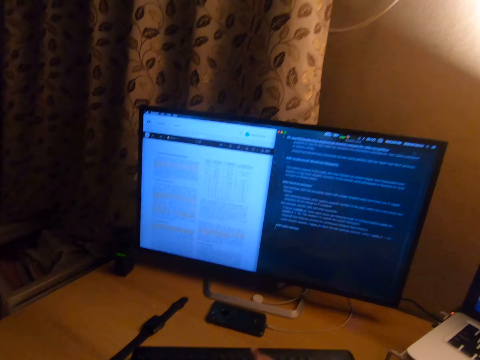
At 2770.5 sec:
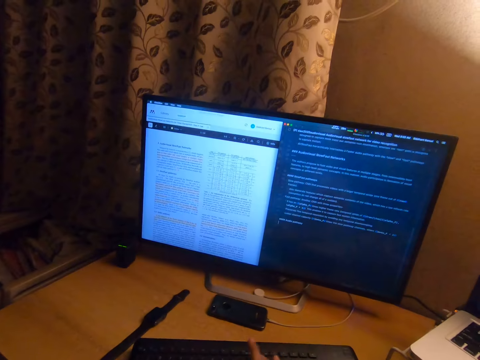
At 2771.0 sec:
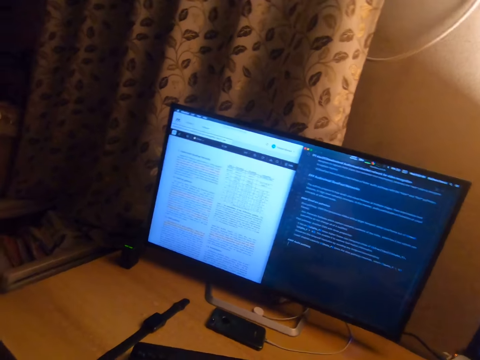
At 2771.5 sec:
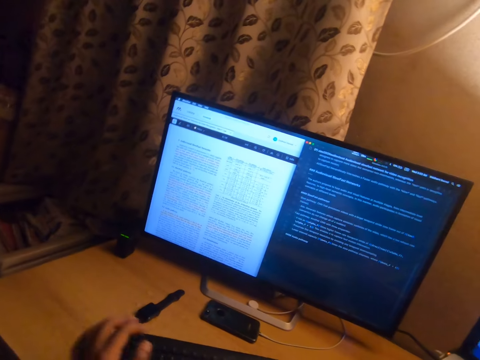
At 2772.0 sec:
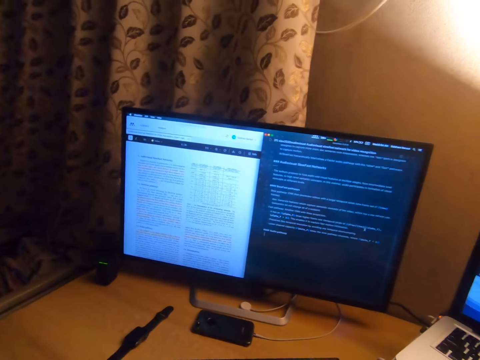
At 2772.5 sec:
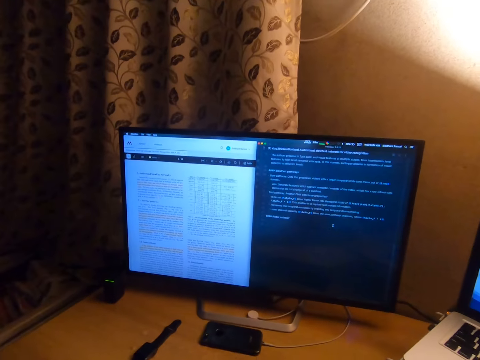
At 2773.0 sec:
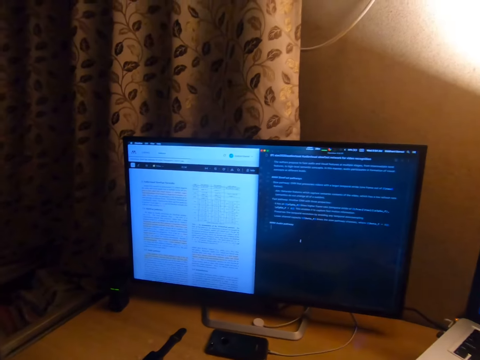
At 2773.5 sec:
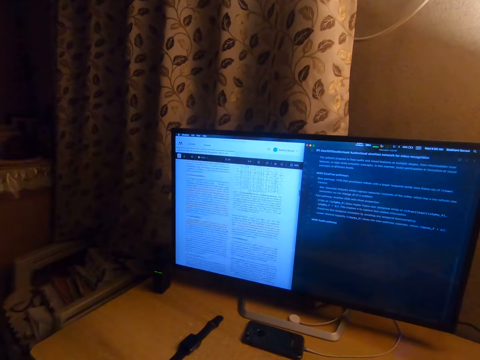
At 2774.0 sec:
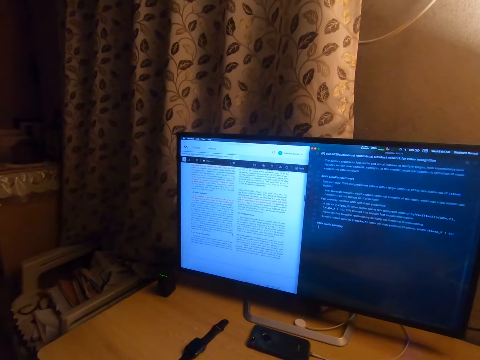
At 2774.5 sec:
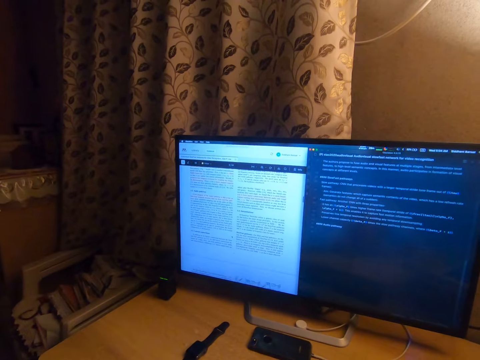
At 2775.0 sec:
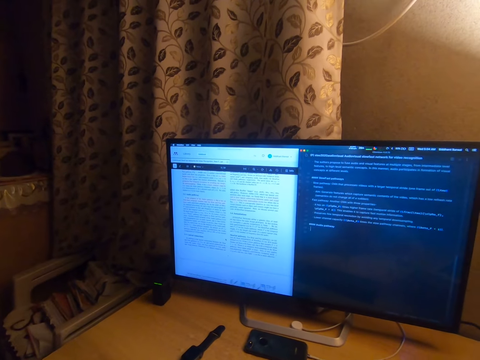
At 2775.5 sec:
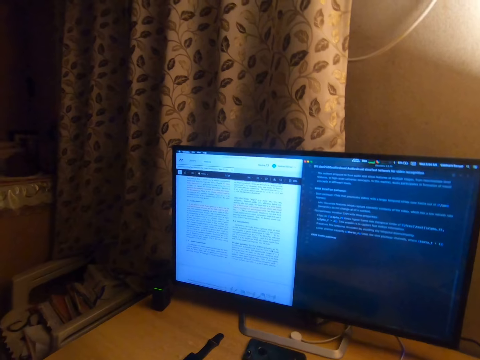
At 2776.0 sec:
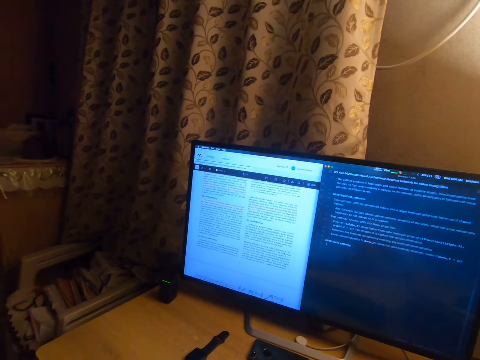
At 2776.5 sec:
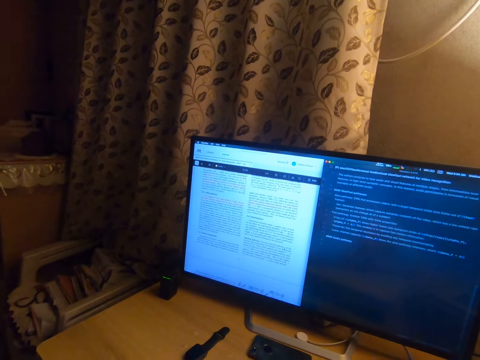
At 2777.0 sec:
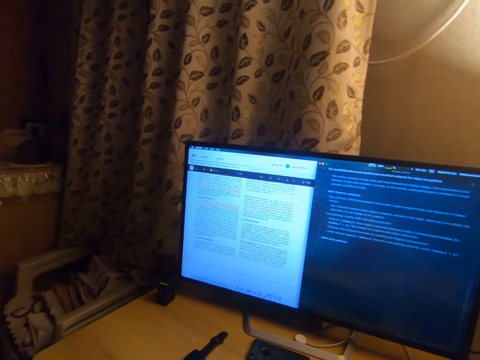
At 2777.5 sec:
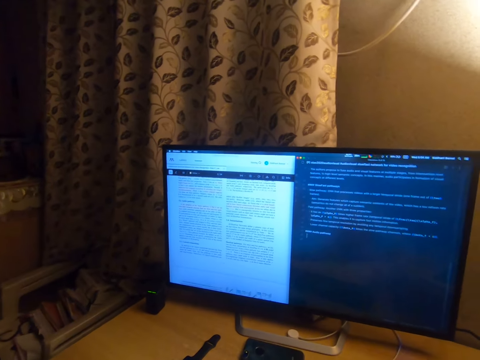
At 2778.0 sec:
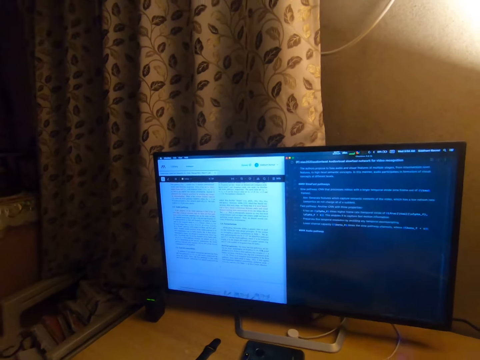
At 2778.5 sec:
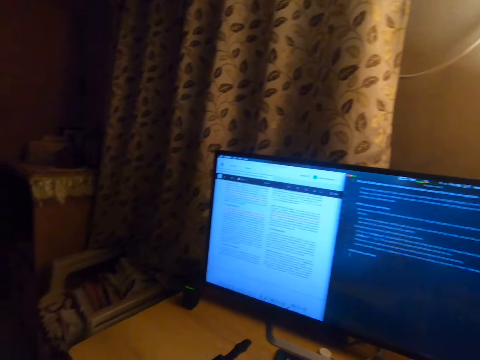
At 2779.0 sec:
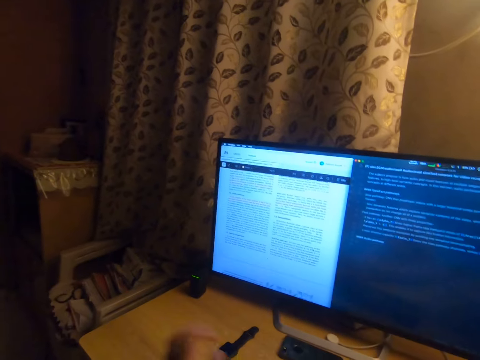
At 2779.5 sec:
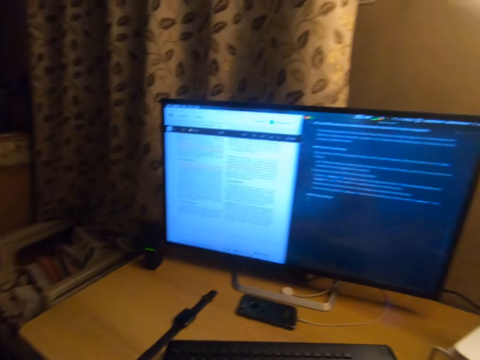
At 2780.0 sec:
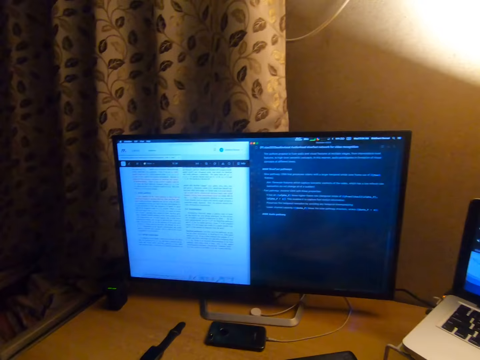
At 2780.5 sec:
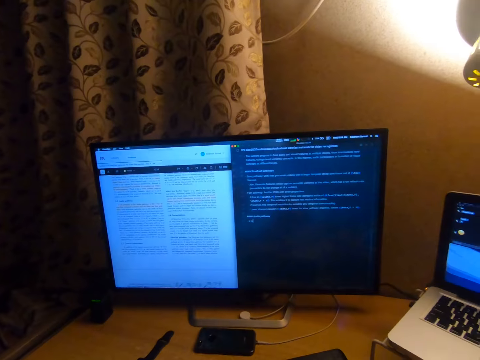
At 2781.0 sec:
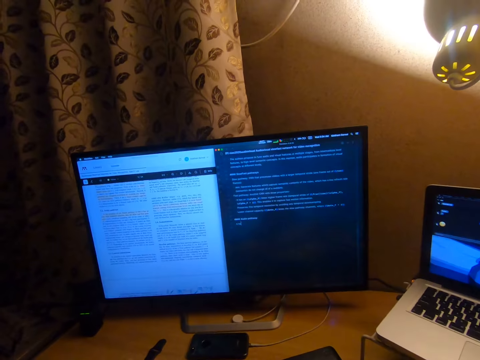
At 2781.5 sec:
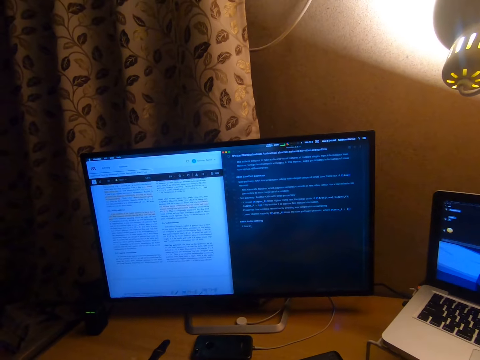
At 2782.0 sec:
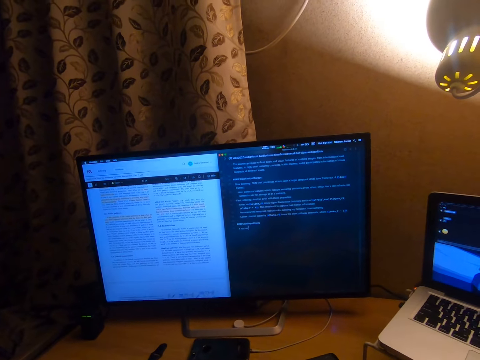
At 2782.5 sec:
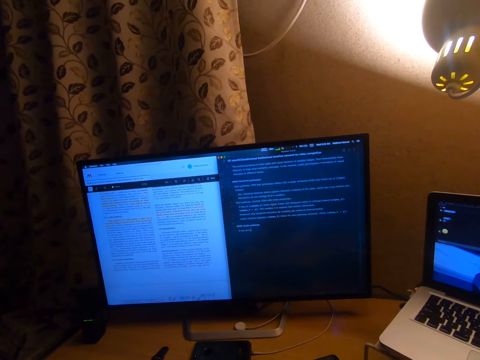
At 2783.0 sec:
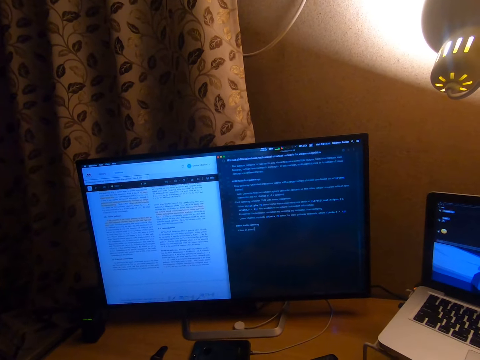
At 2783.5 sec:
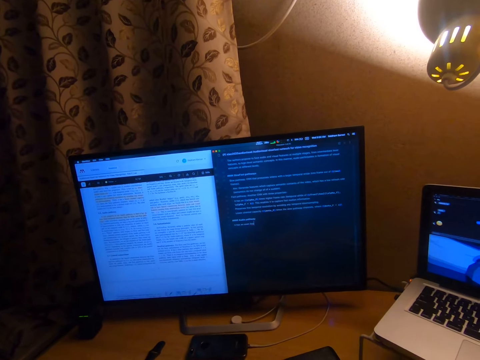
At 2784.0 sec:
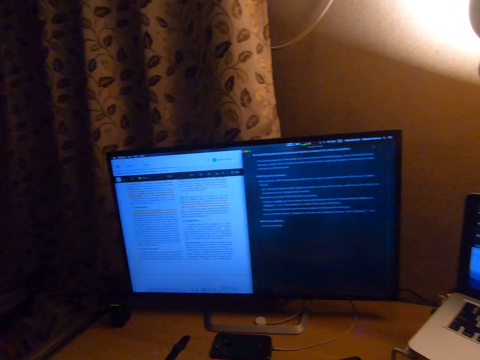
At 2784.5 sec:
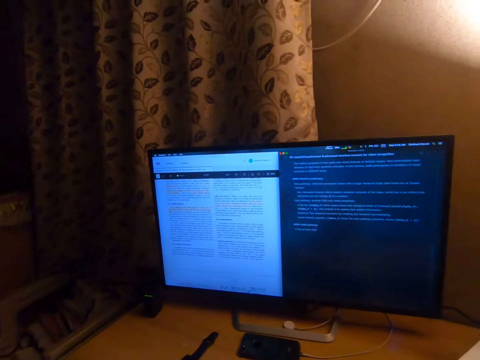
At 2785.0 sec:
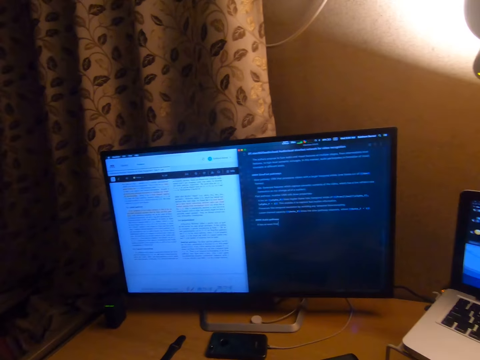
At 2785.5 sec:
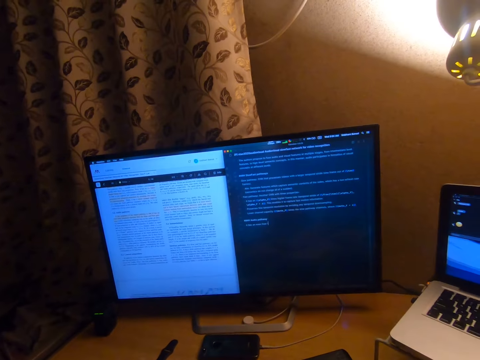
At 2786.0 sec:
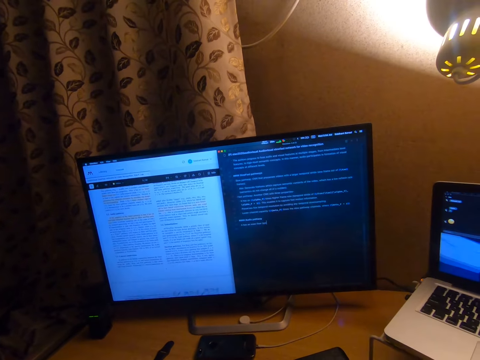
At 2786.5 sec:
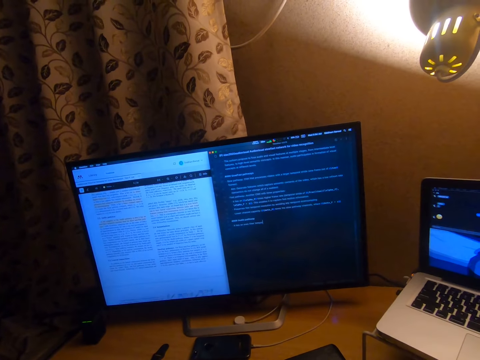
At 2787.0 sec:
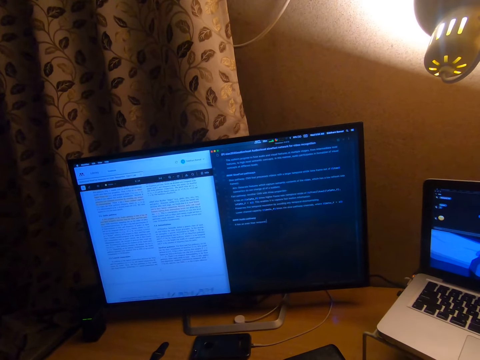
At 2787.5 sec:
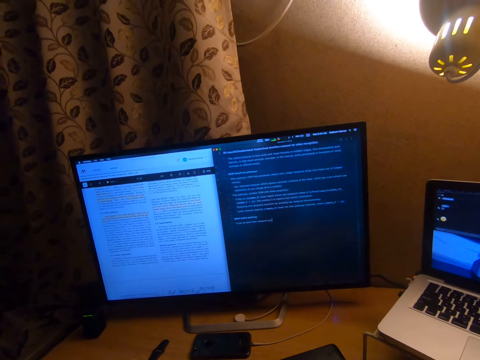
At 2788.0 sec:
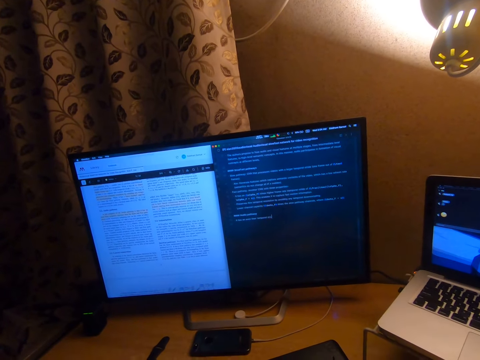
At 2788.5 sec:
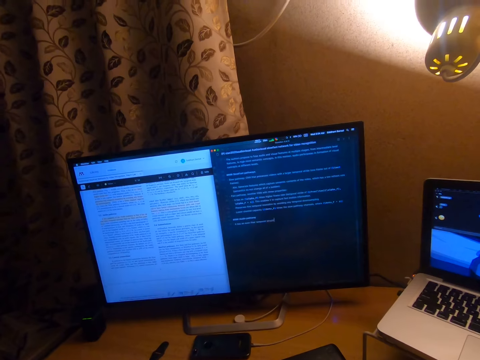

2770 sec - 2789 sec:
The camera wearer scrolls down the computer. They look at the computer. They type on a keyboard with both hands. They look at the computer. They type on the keyboard.

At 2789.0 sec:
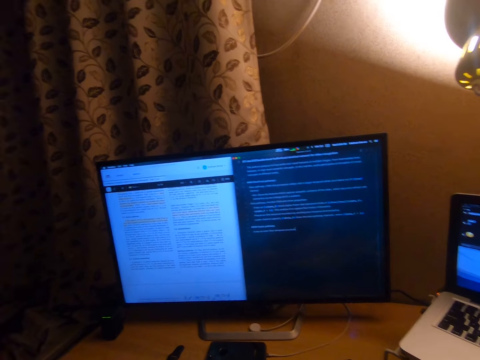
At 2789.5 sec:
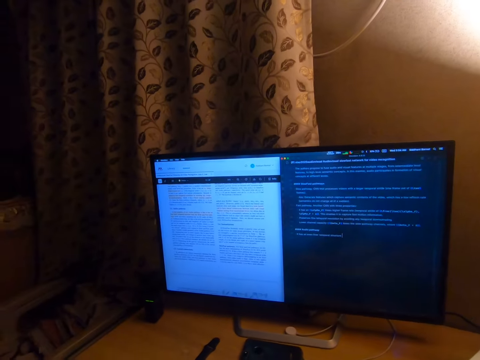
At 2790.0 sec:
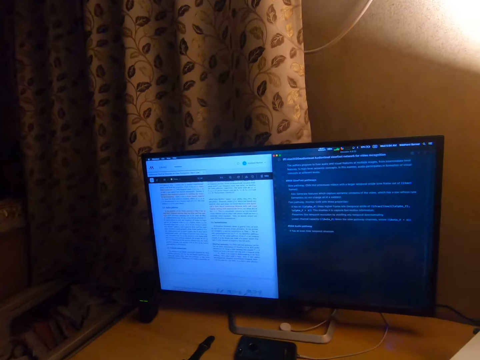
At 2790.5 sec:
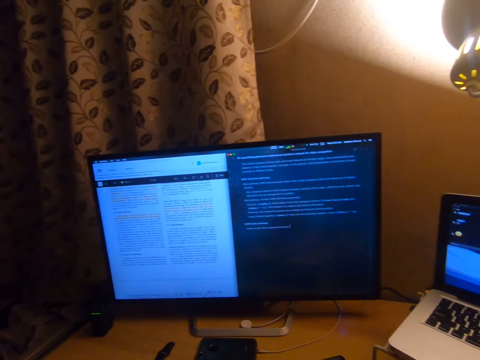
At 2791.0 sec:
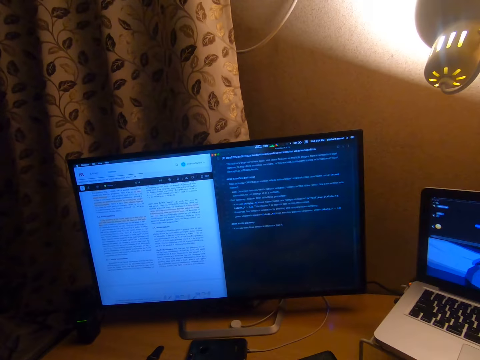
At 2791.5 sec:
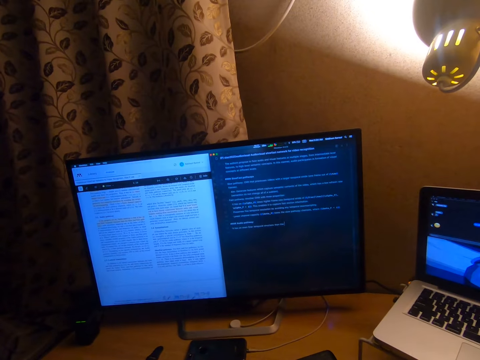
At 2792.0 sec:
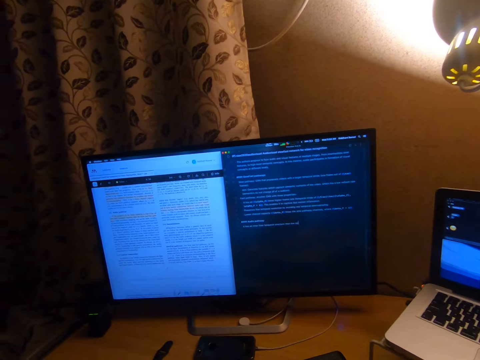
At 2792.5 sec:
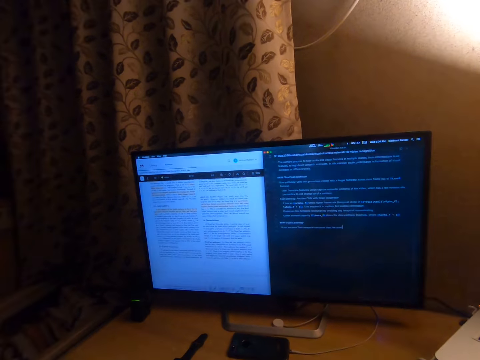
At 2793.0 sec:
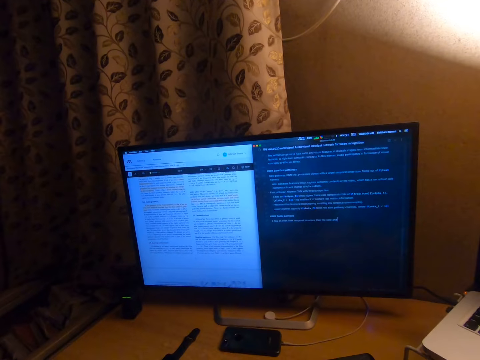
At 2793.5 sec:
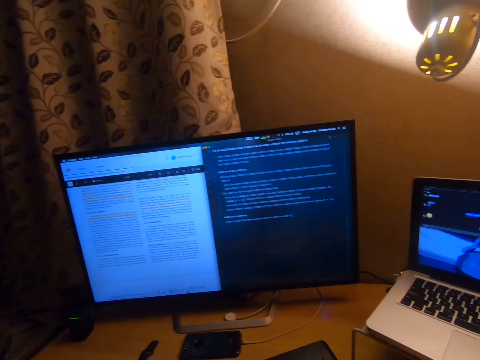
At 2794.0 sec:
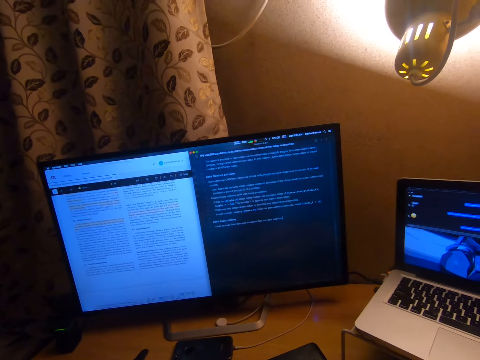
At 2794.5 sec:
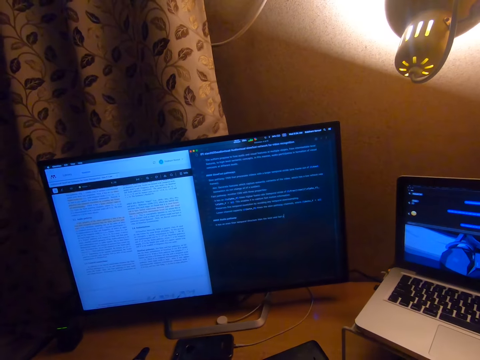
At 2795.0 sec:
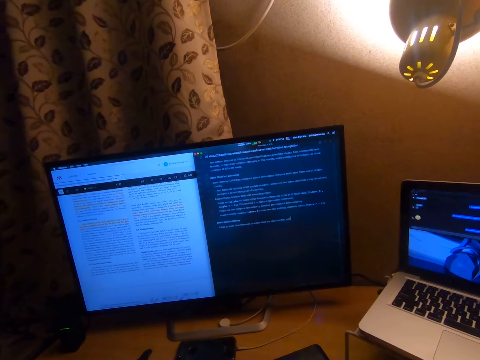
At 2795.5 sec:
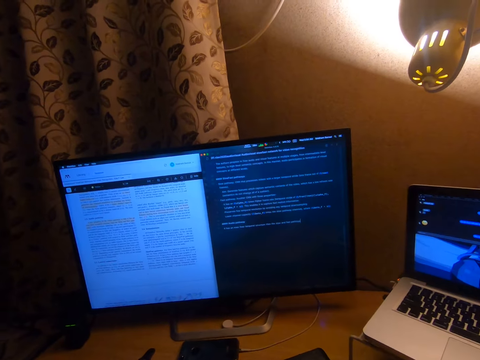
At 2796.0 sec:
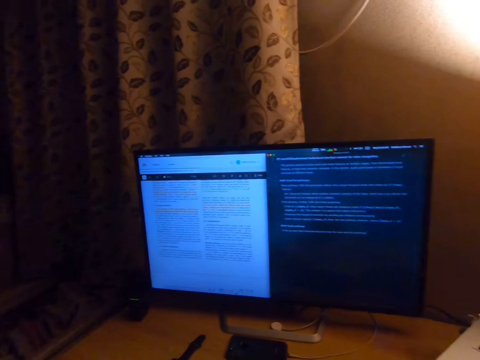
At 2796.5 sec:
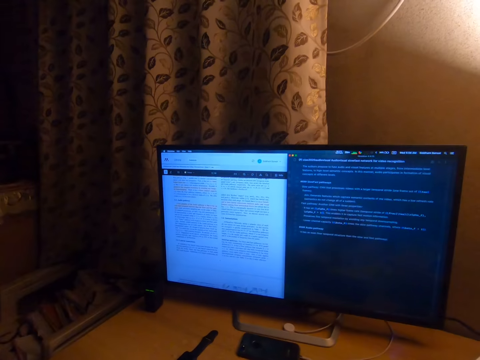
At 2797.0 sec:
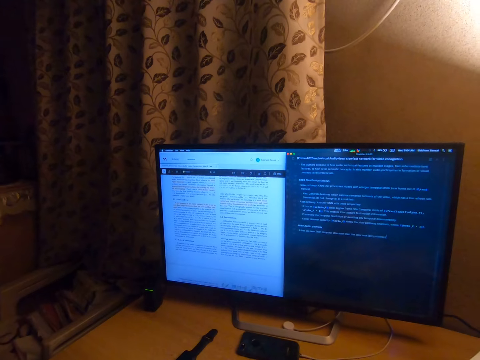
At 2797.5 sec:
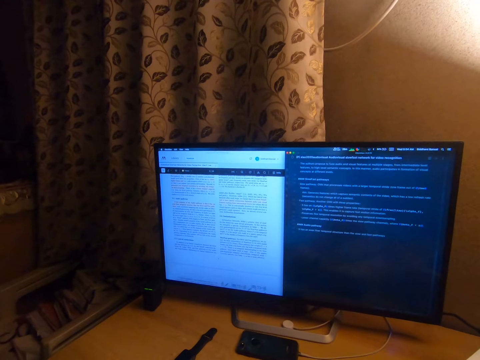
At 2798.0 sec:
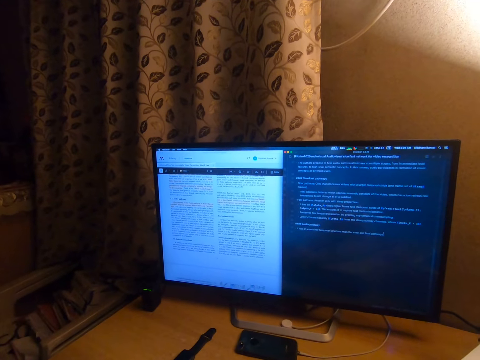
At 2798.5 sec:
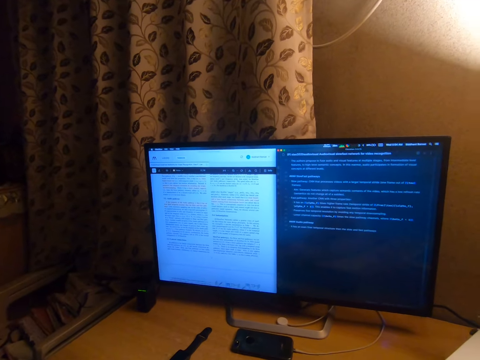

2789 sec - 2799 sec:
The camera wearer looks at the computer. They type on the keyboard. They look at the computer.
